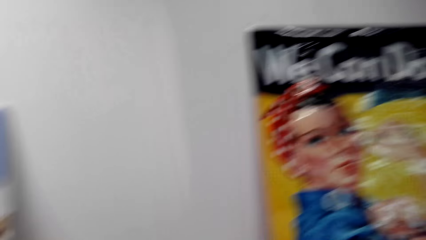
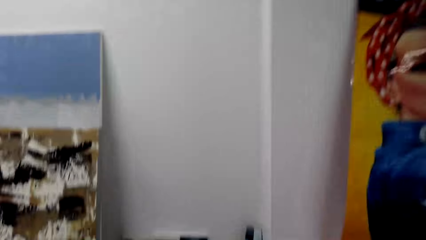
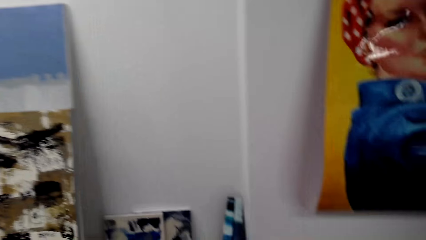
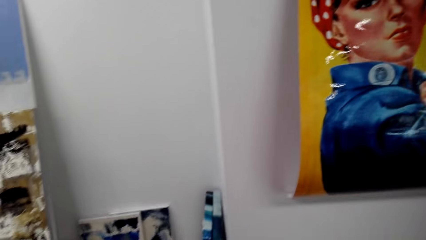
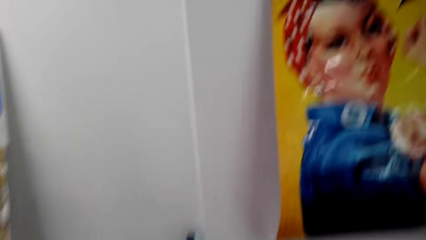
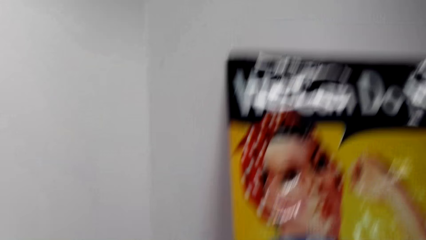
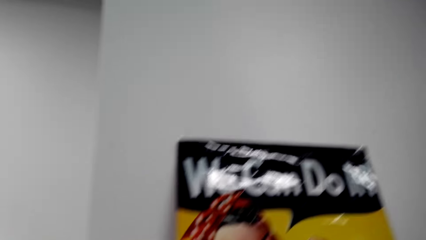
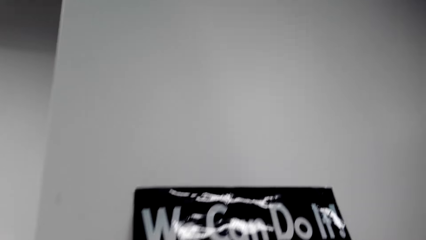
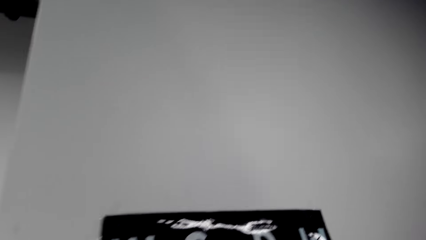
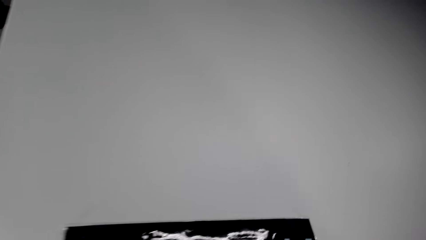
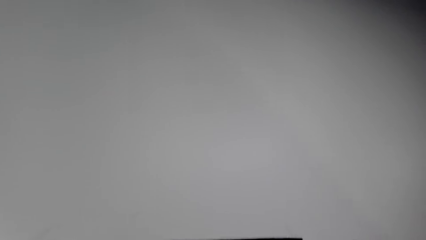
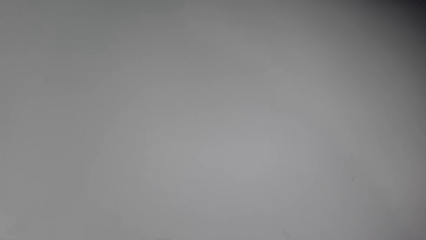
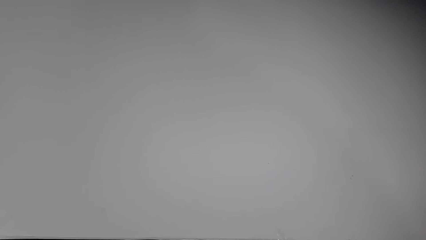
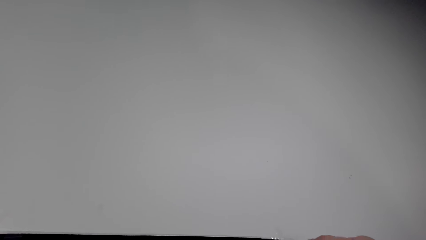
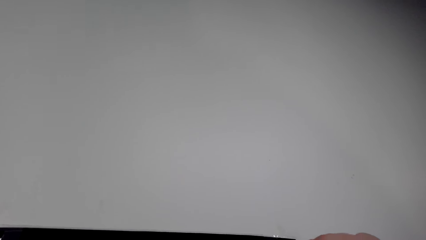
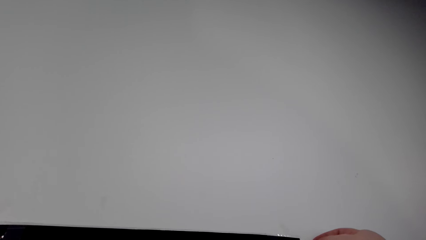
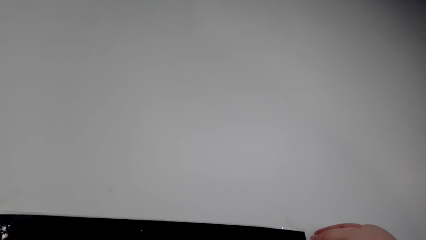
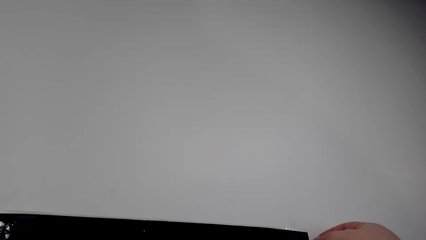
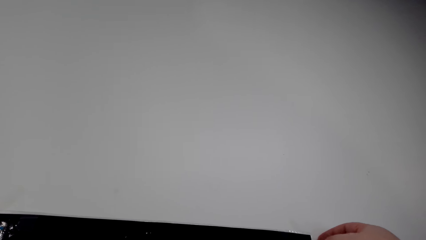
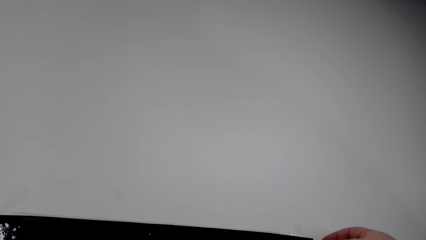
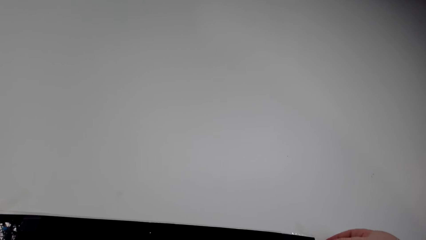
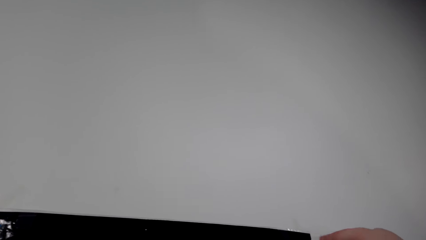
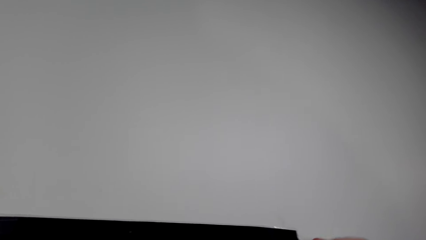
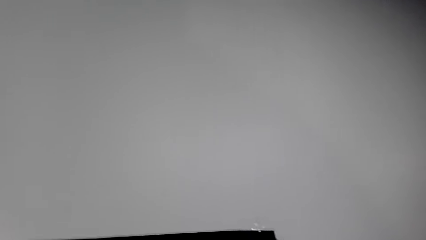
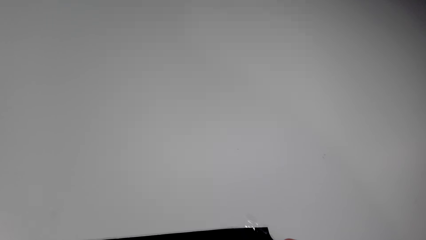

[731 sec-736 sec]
The camera wearer looks around.

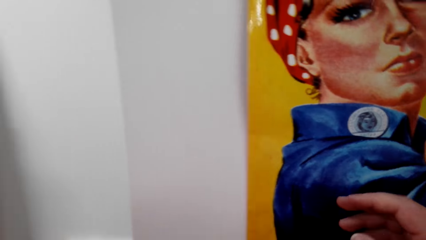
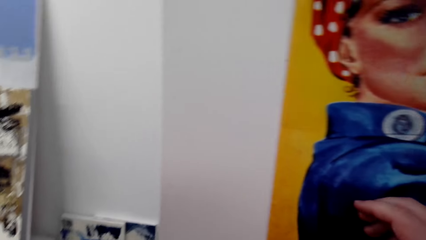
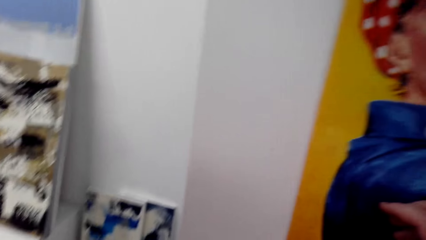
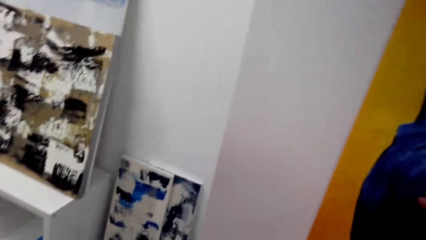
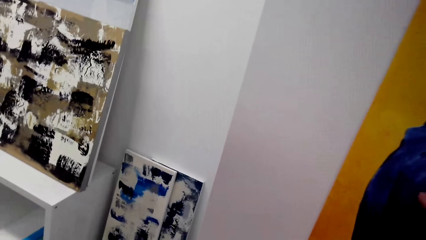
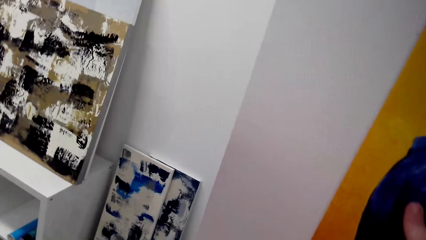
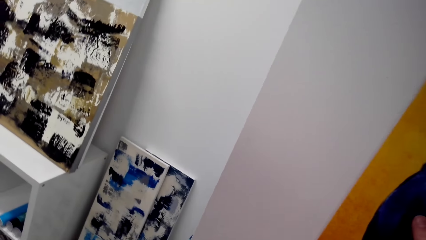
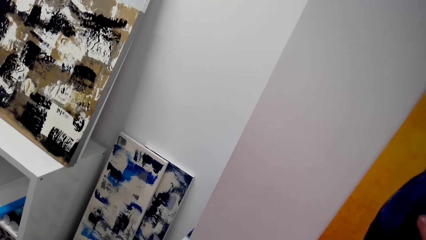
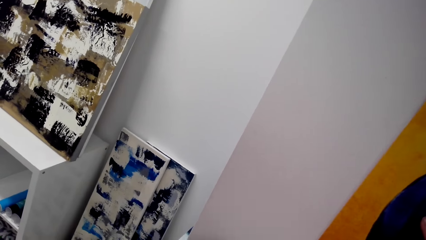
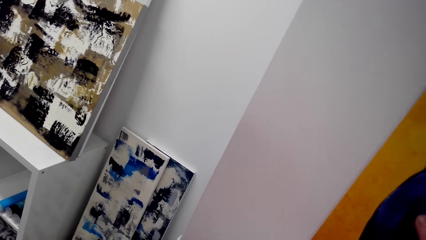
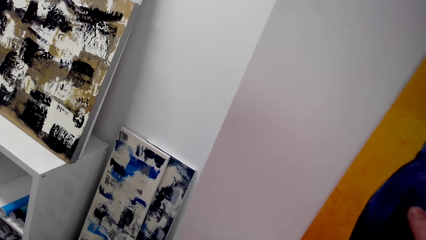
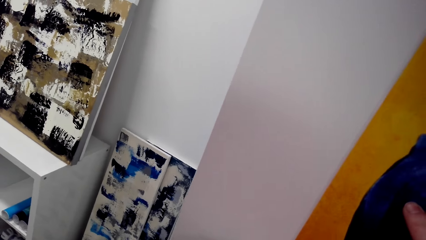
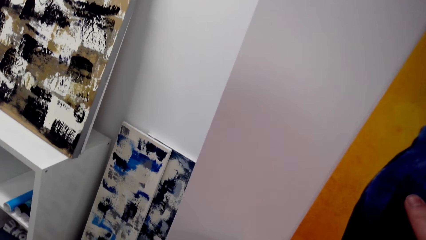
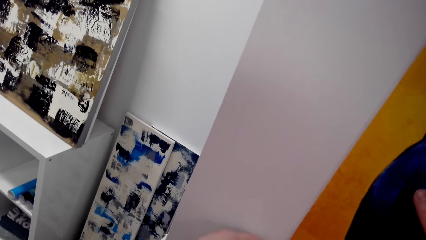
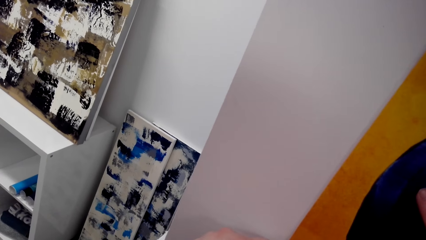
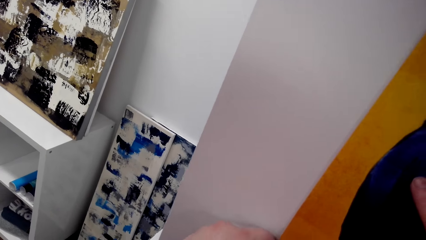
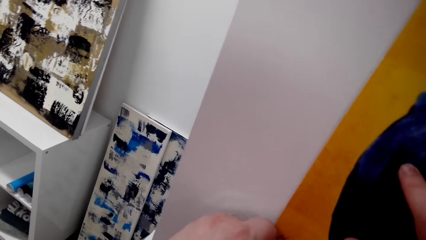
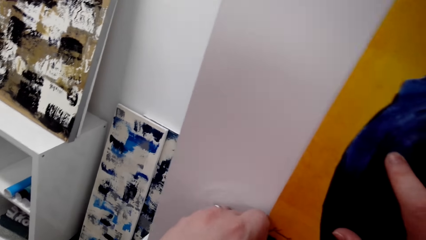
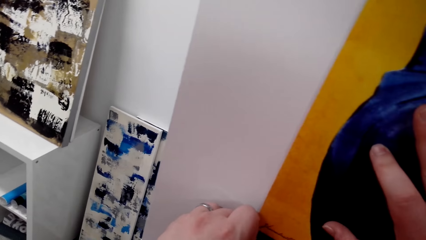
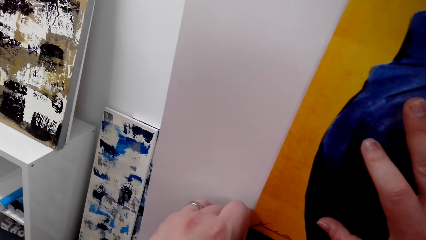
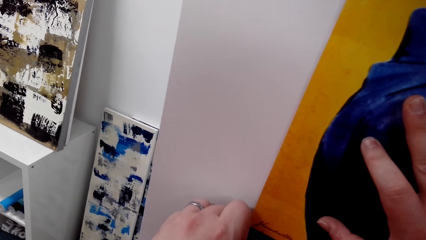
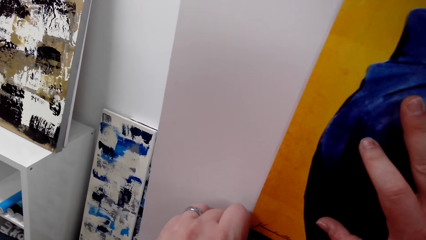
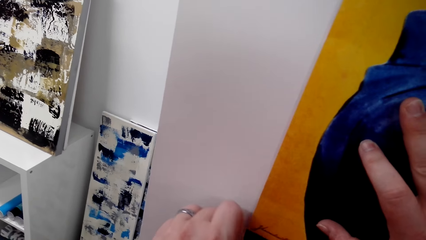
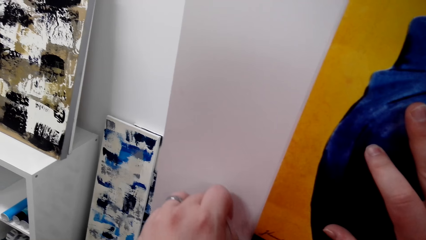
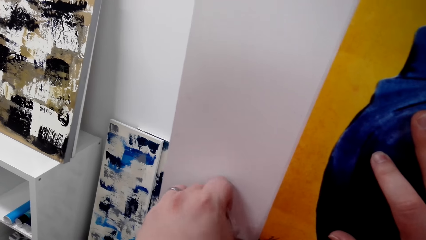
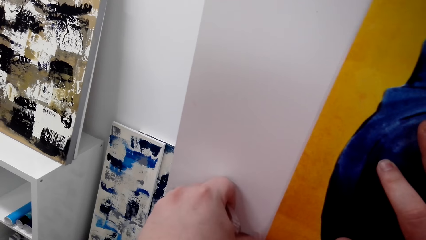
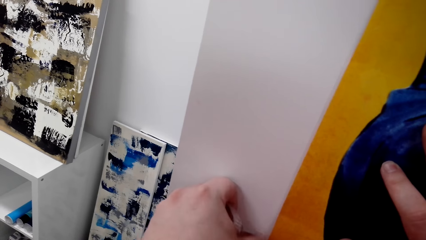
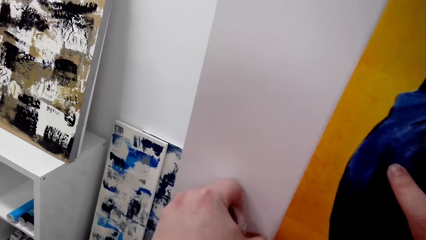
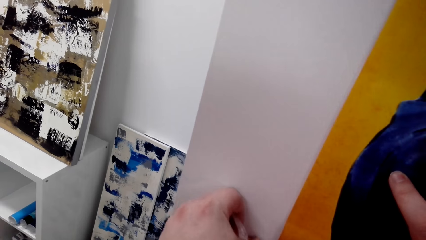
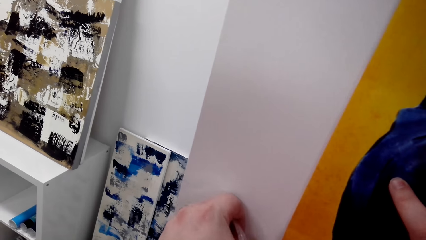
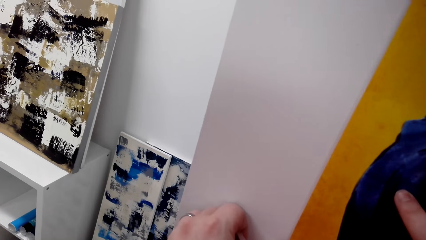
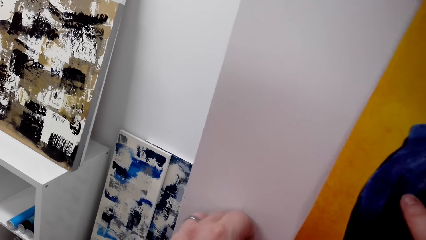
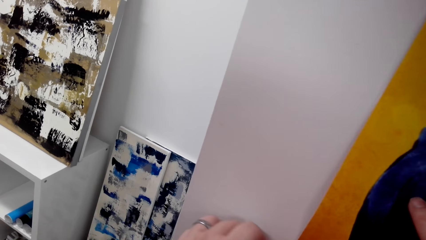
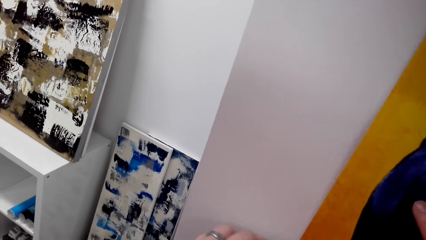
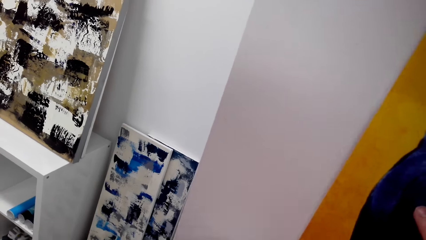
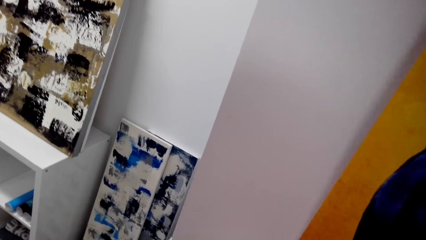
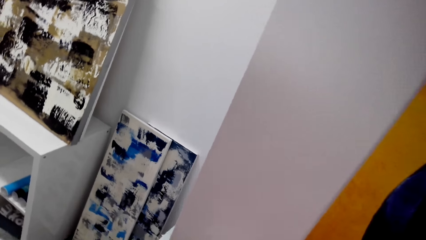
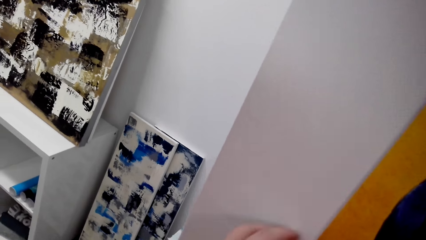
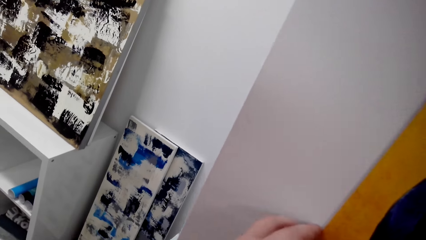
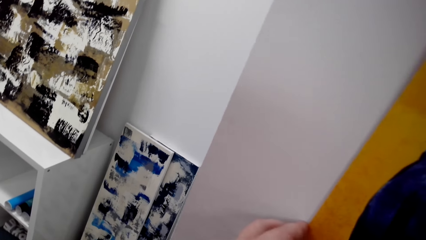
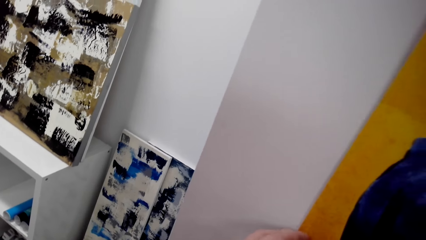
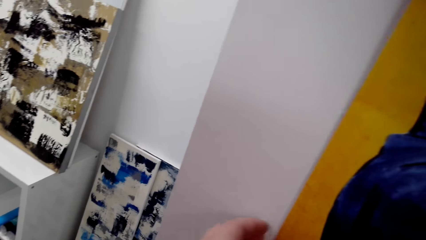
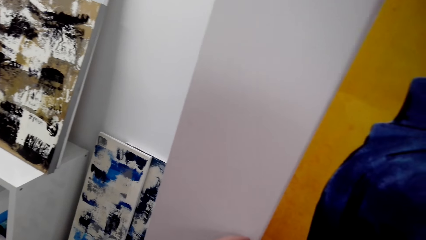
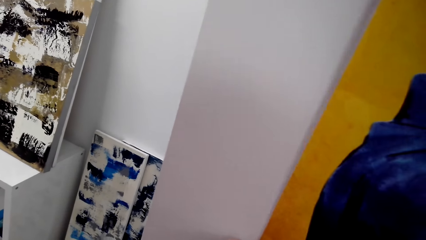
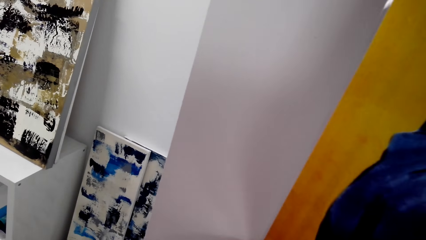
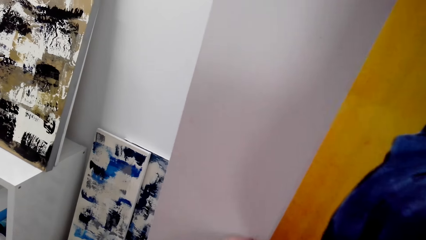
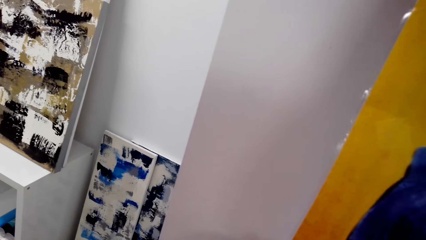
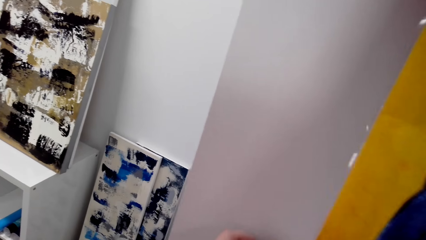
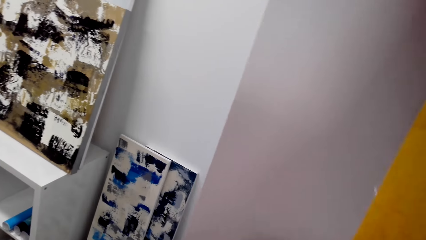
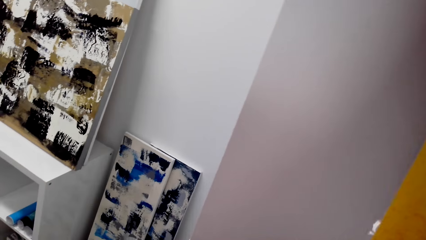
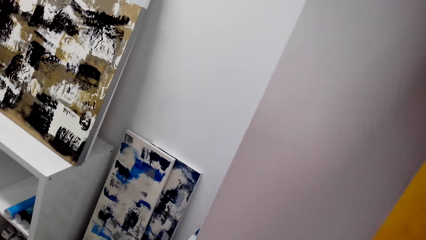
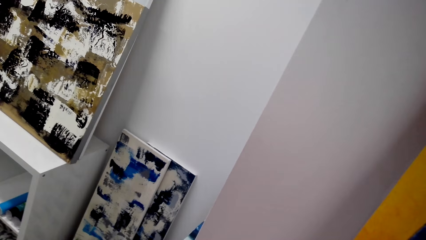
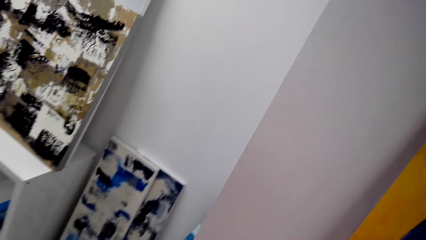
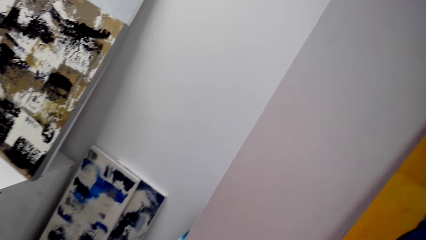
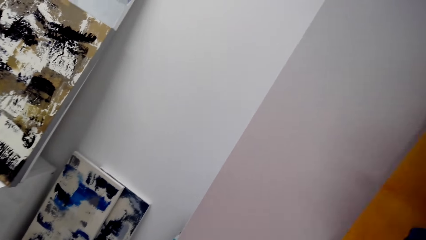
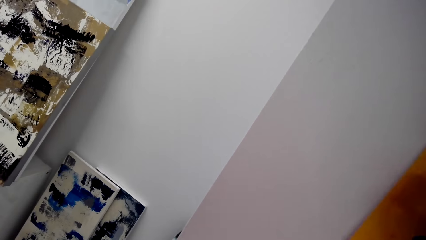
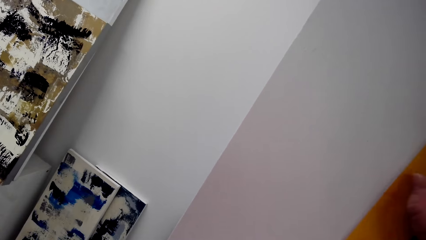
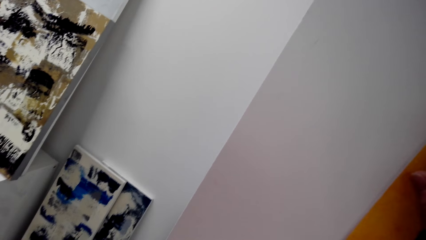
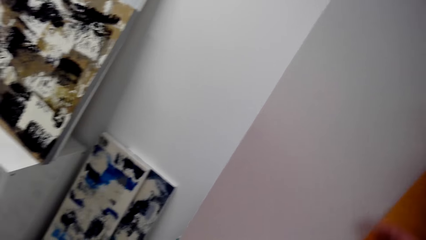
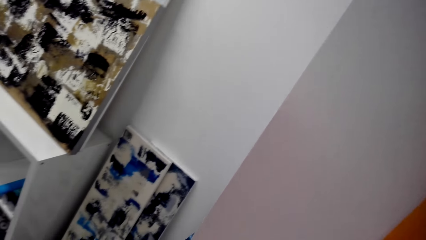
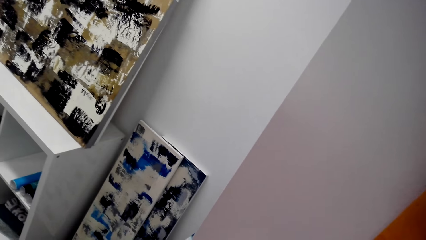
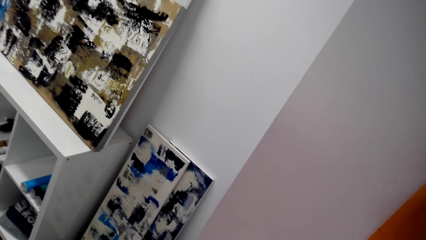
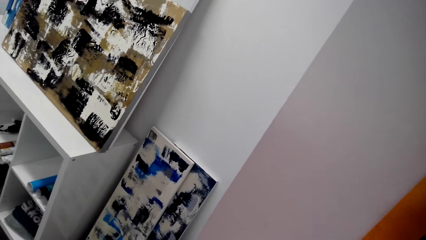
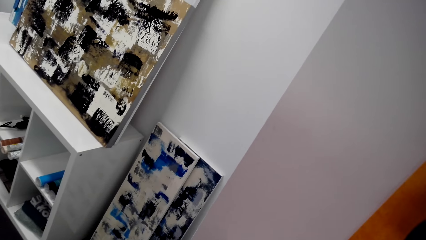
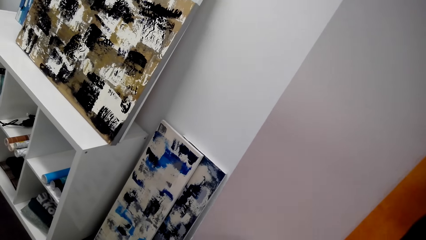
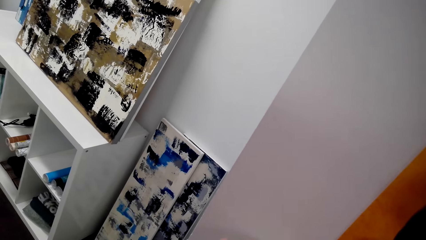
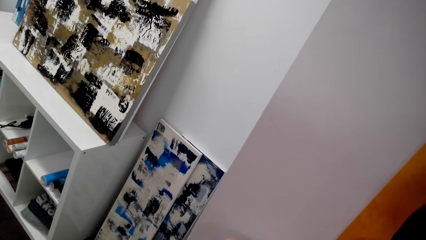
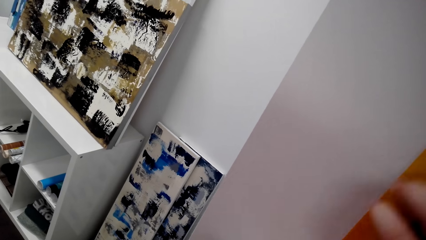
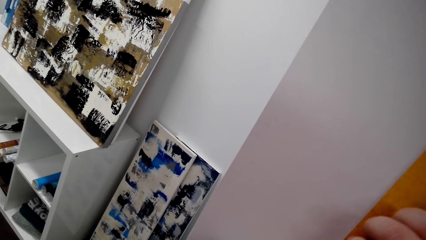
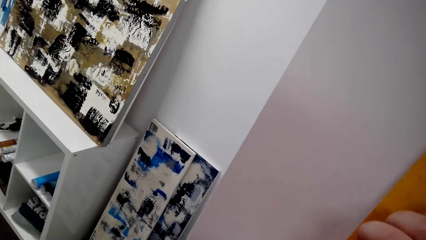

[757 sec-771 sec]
The camera wearer holds on the canvas wallpaper. They touch the picture. They tape the canvas wallpaper on the wall.
